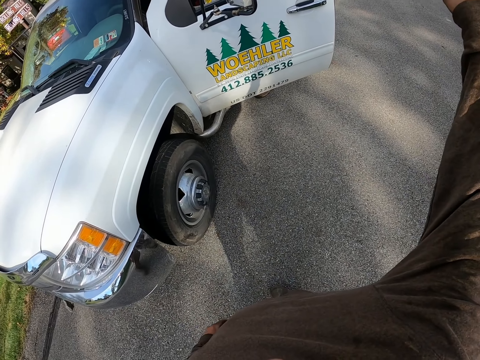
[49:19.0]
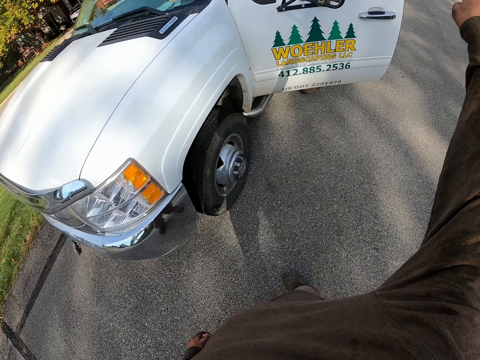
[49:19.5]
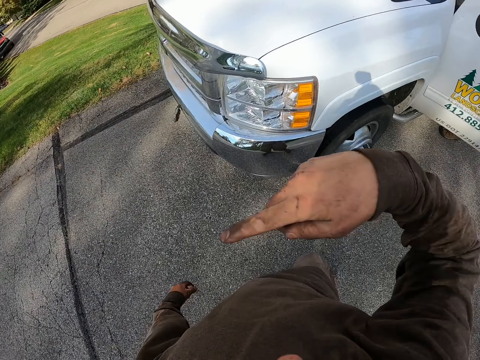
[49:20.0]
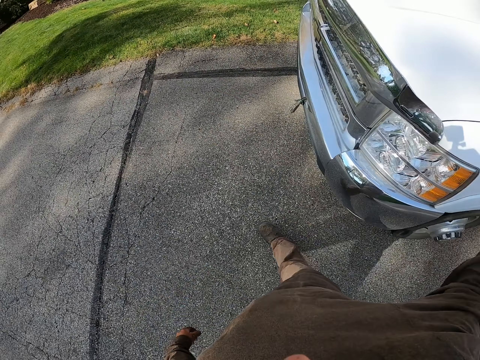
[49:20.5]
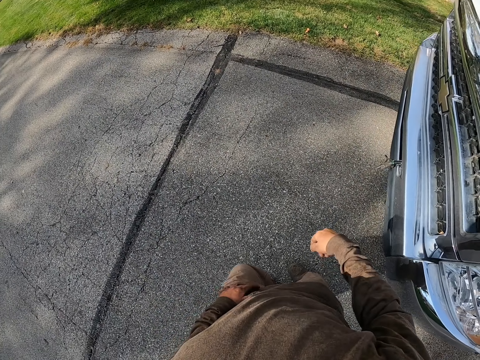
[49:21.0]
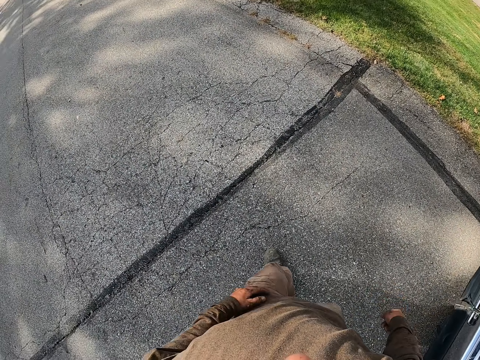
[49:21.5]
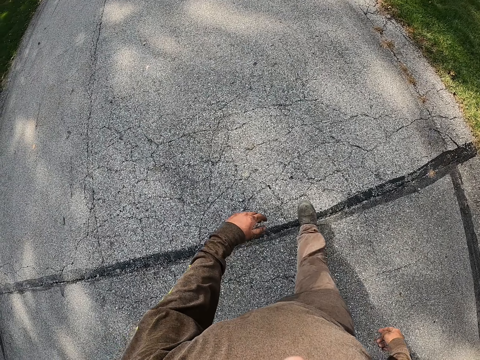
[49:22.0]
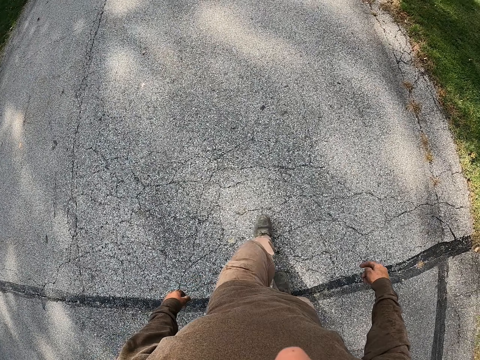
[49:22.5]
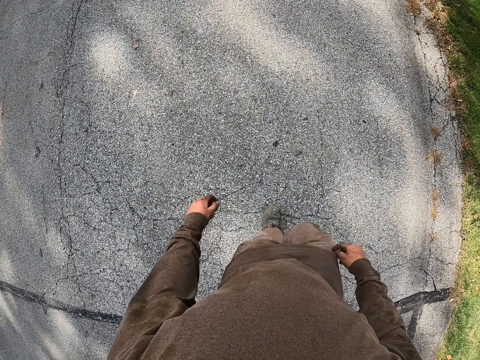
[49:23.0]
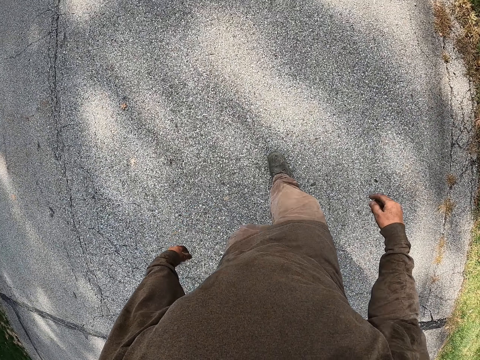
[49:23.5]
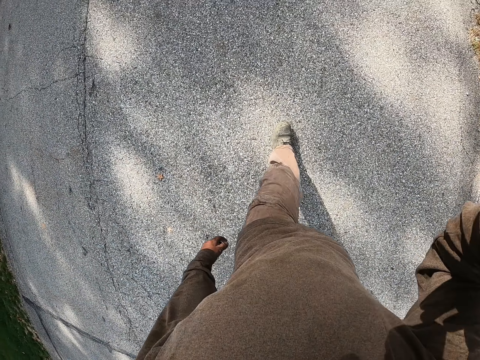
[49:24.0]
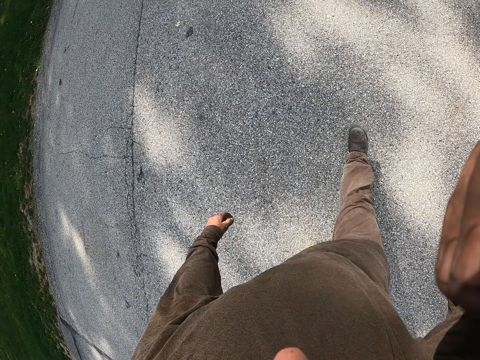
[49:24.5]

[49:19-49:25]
The camera wearer moves around the right hand. He walks ahead. He walks ahead again. He lifts his right hand.
